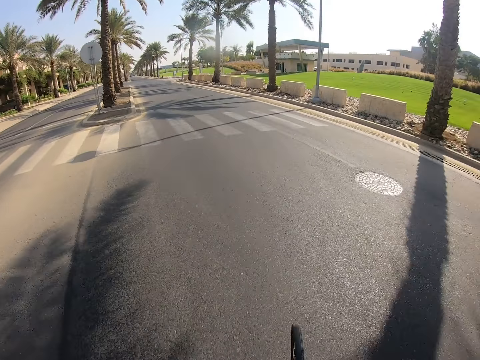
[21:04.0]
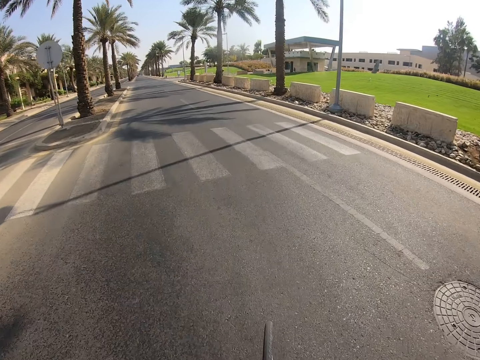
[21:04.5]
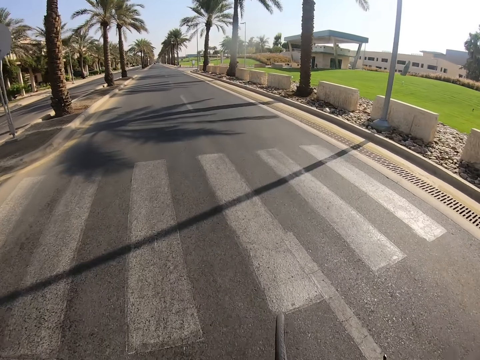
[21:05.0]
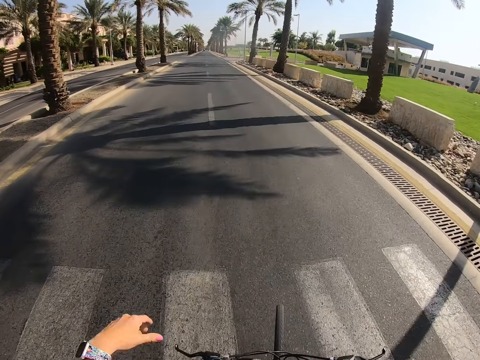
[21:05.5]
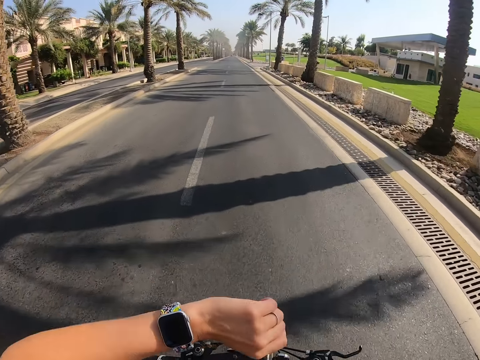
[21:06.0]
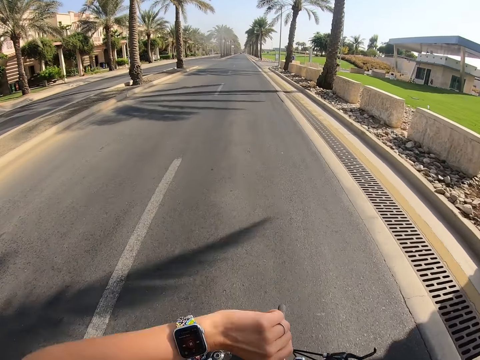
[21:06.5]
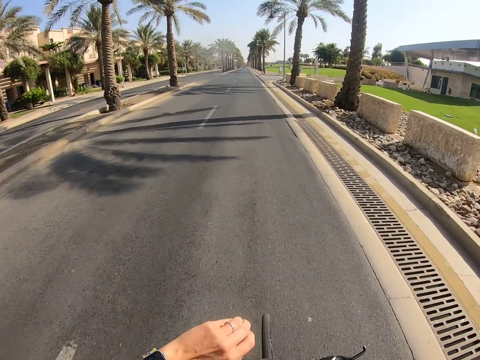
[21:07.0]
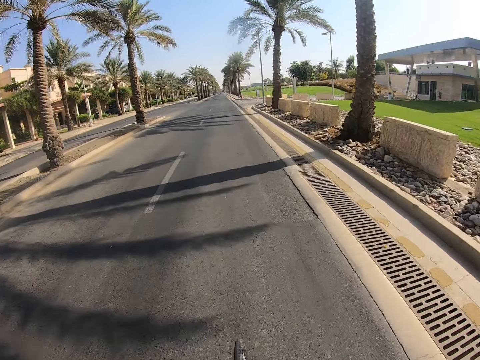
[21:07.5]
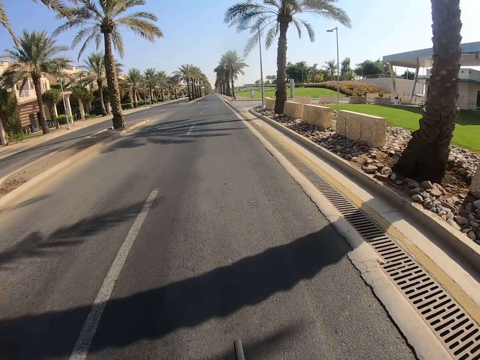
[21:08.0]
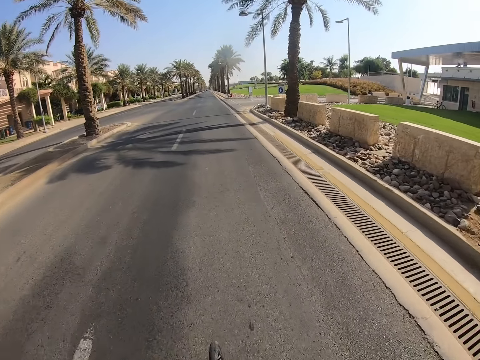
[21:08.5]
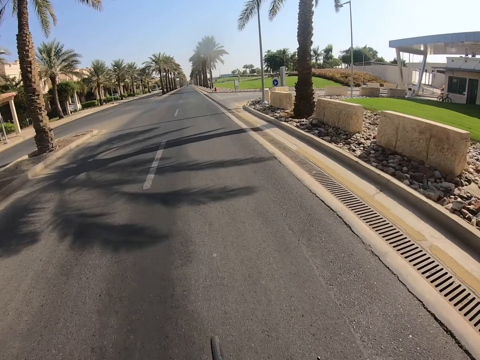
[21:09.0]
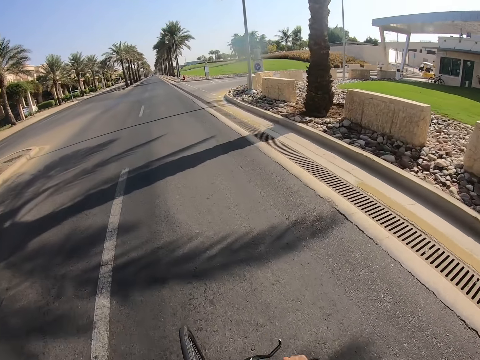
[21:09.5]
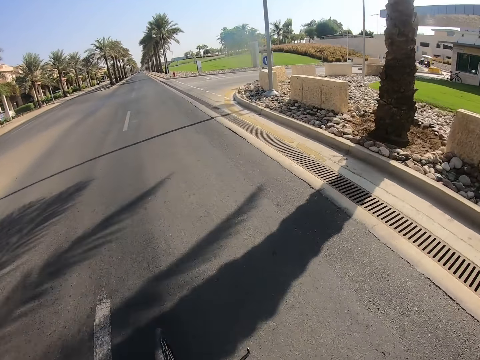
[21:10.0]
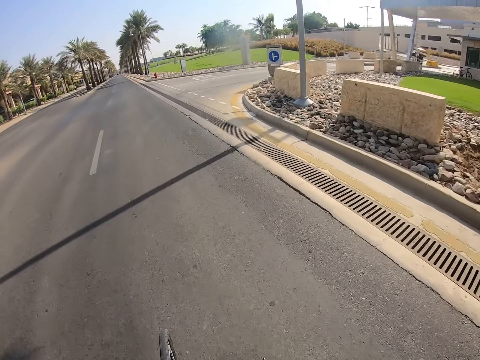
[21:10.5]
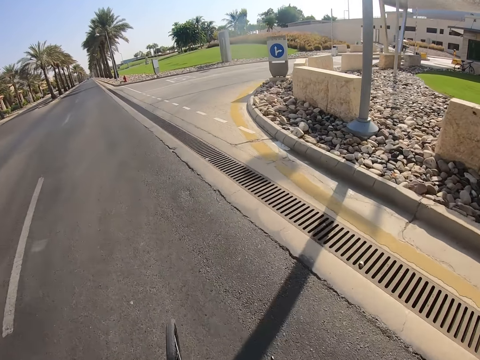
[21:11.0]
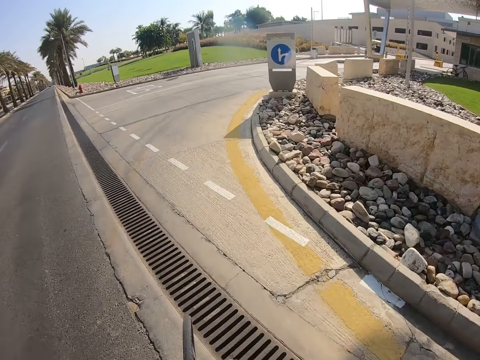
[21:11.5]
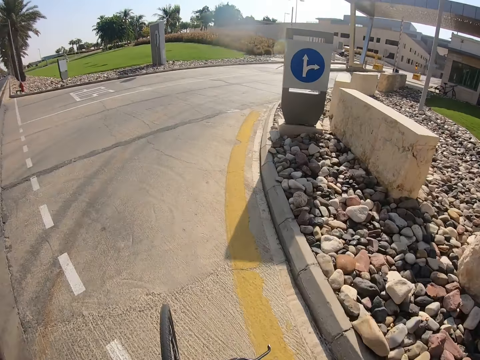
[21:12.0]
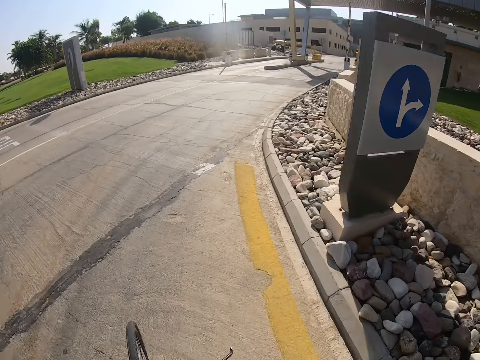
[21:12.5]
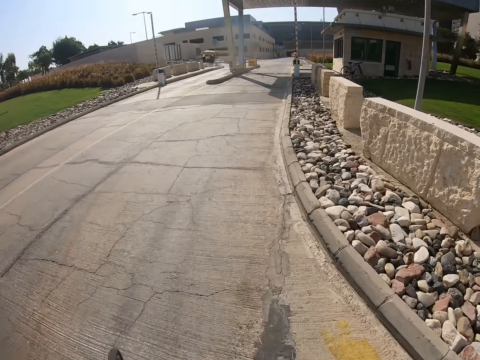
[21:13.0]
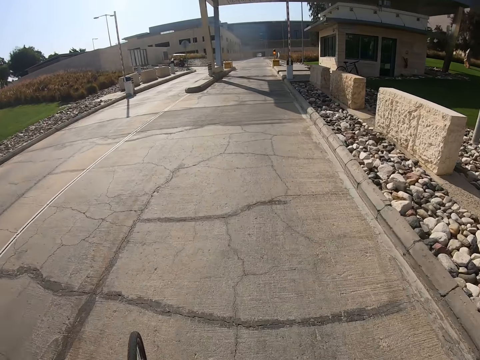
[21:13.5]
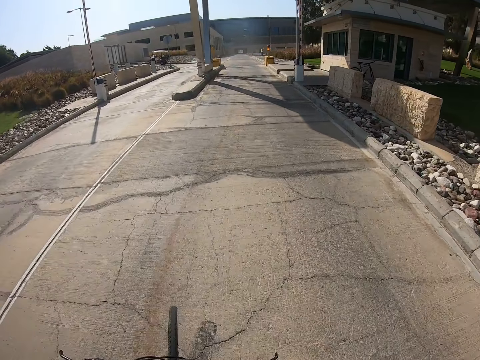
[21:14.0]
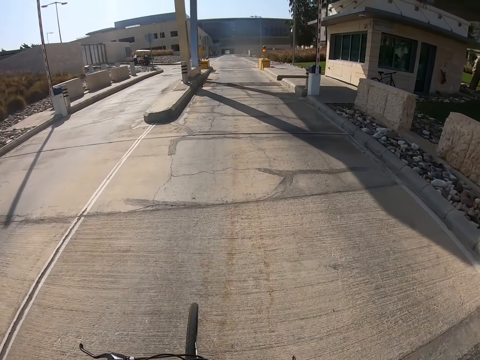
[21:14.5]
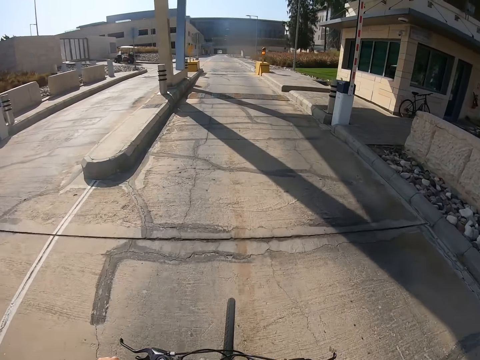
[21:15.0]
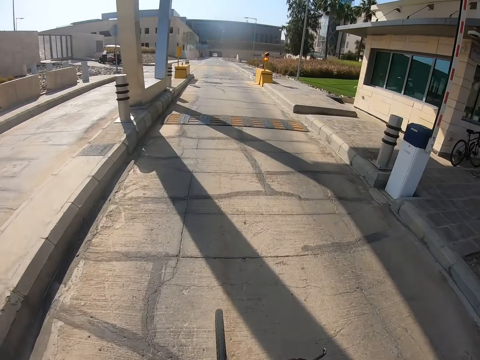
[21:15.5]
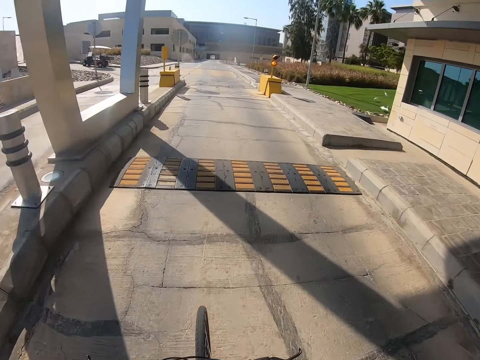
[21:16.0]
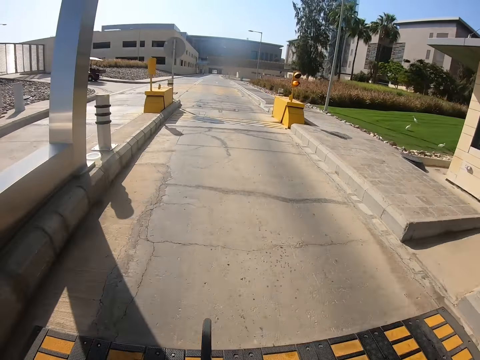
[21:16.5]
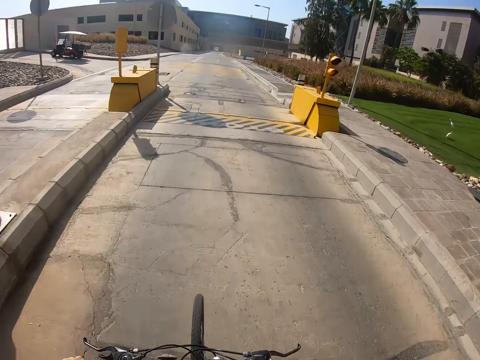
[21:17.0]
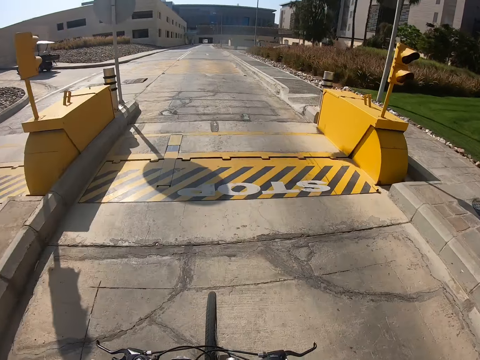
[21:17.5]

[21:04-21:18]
The camera wearer turns the bicycle steering to the left. They ride the bicycle on the road. They look at the watch. They are cycling. They turn the bicycle steering to the right.

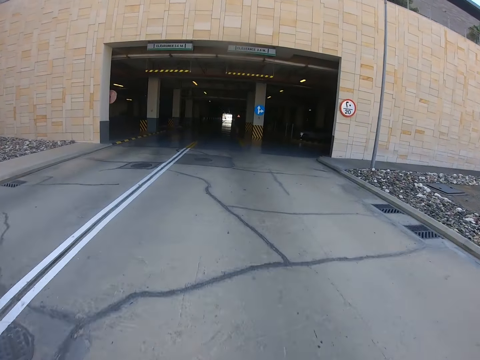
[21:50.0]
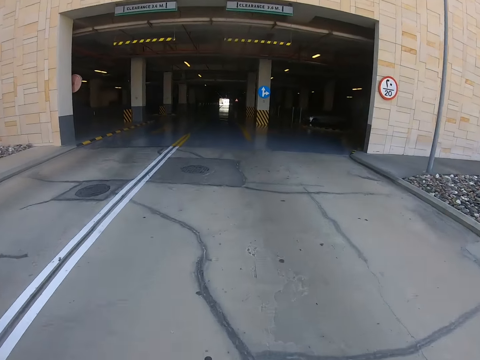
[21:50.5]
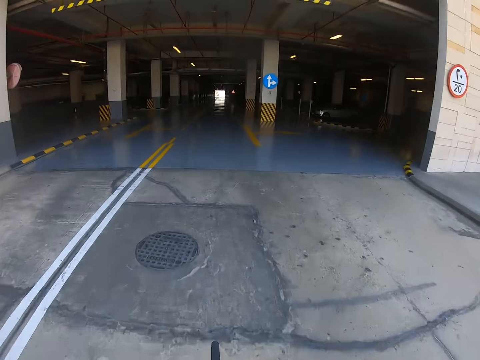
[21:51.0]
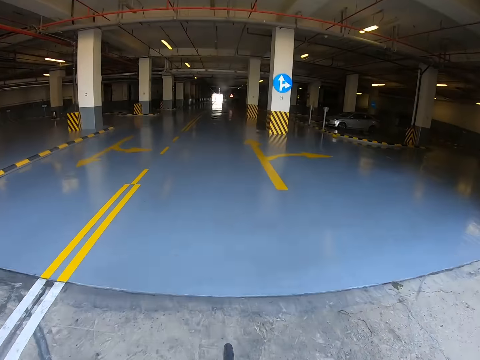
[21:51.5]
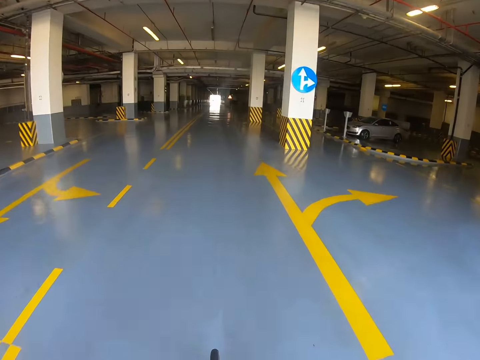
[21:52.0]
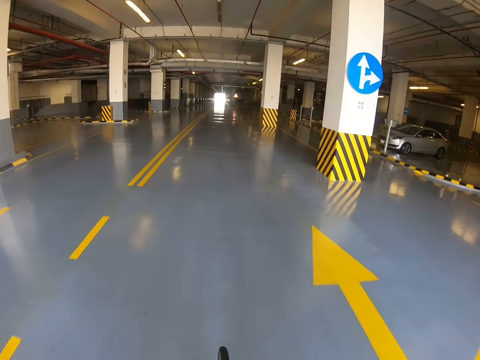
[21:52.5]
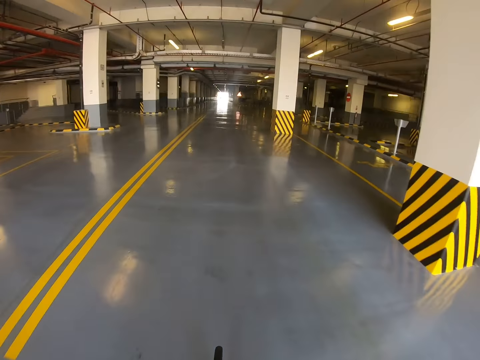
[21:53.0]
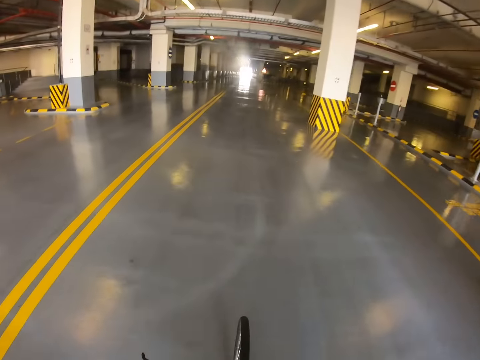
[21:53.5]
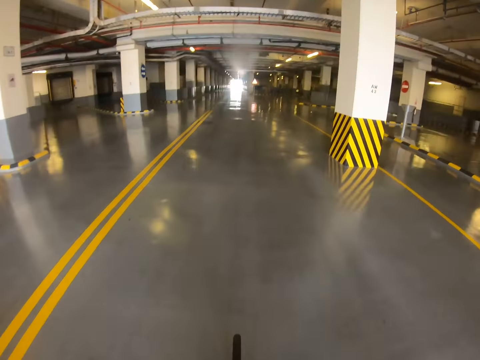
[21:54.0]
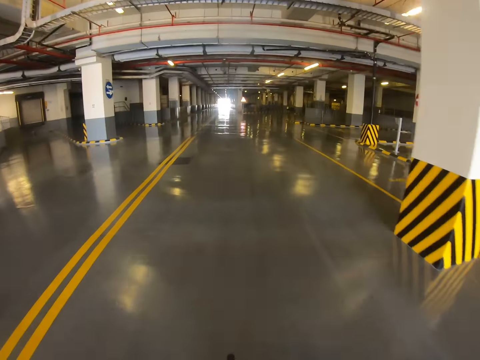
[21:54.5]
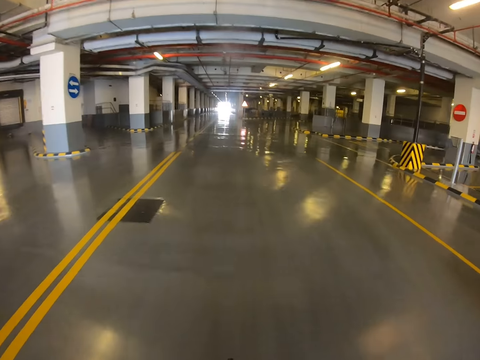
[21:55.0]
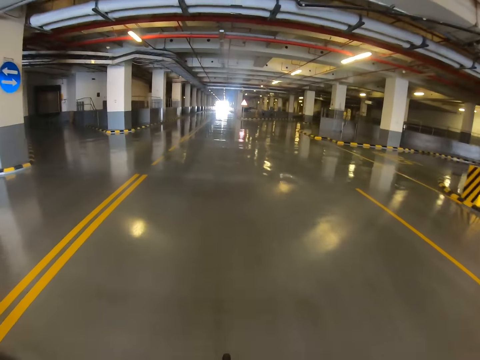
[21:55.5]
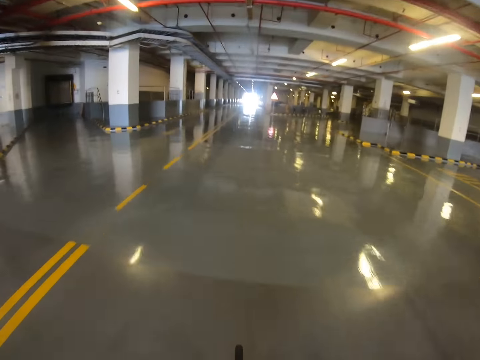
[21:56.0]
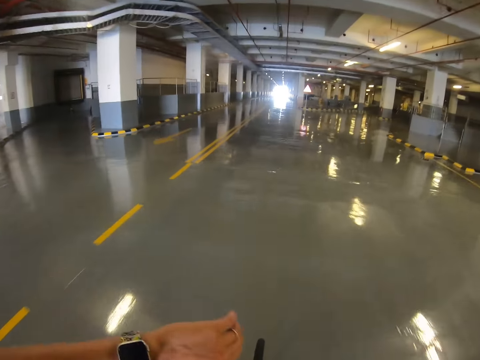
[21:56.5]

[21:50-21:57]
The camera wearer is cycling and enters the basement parking.

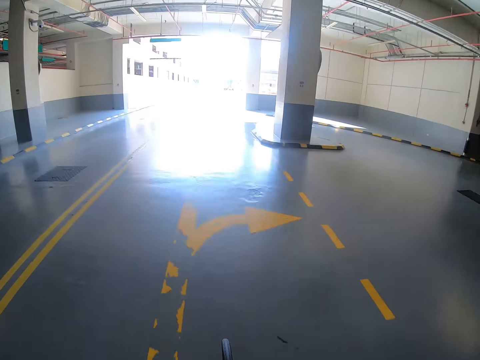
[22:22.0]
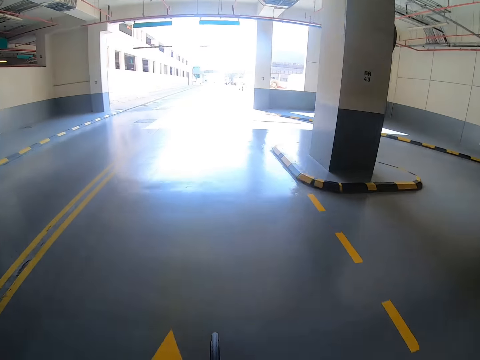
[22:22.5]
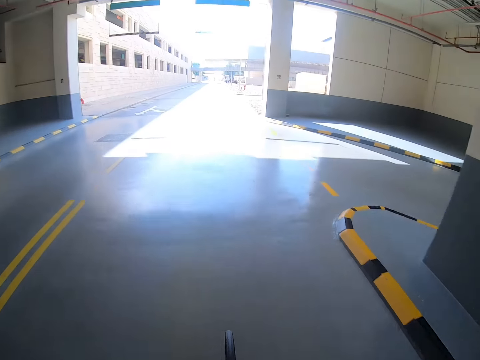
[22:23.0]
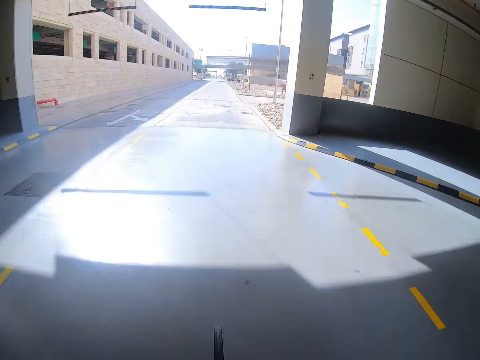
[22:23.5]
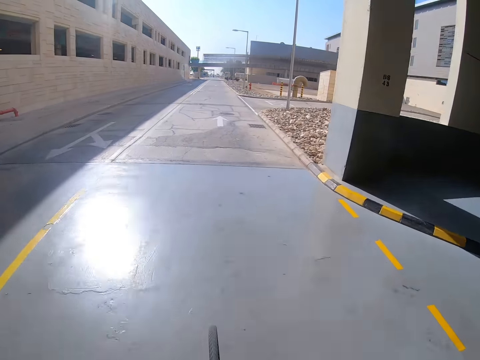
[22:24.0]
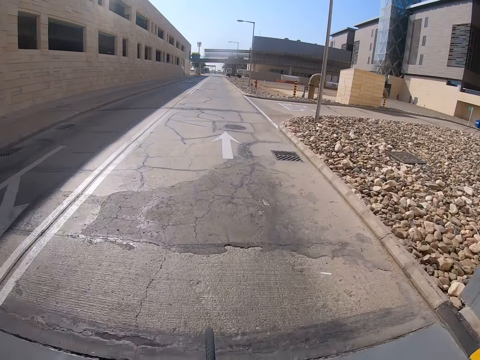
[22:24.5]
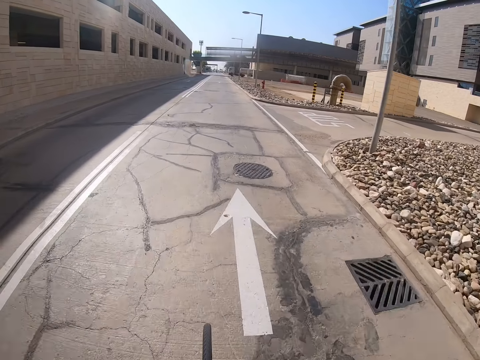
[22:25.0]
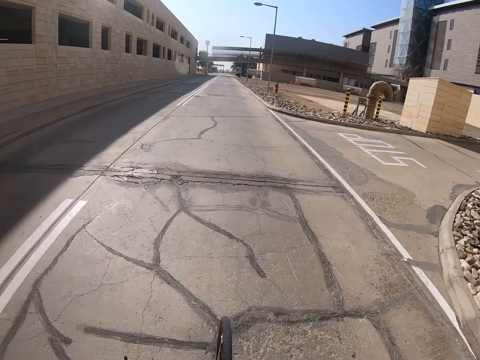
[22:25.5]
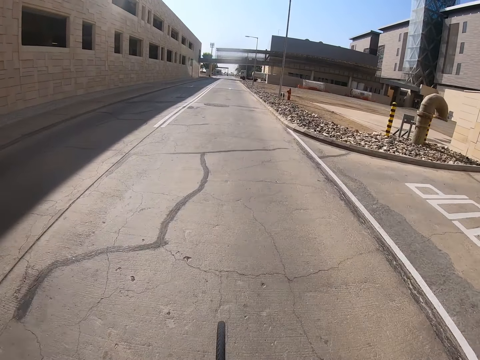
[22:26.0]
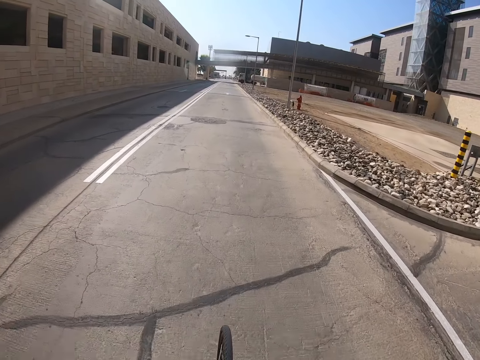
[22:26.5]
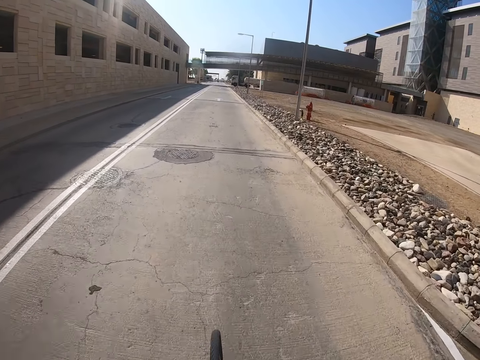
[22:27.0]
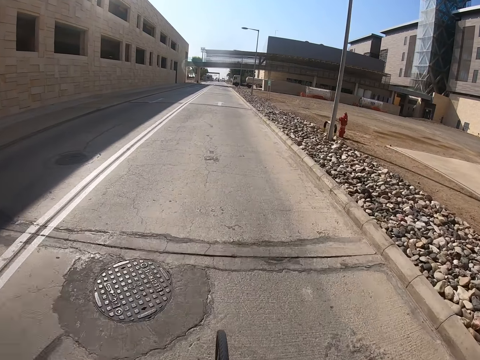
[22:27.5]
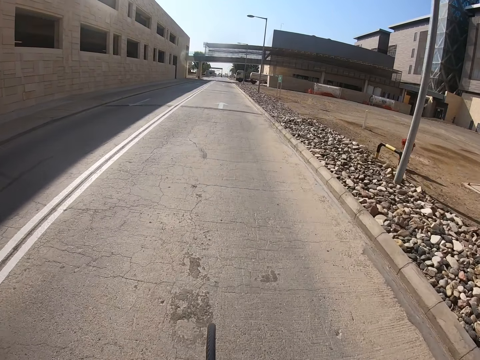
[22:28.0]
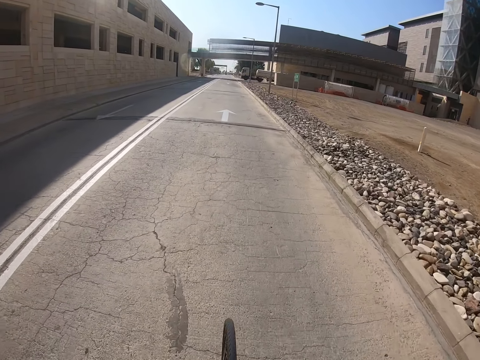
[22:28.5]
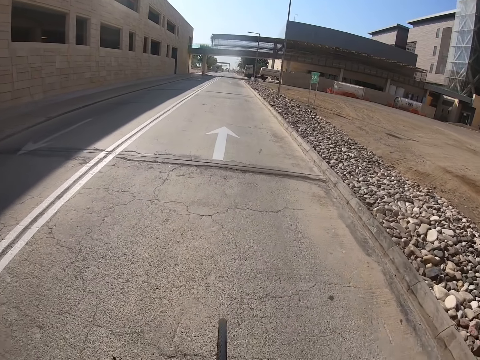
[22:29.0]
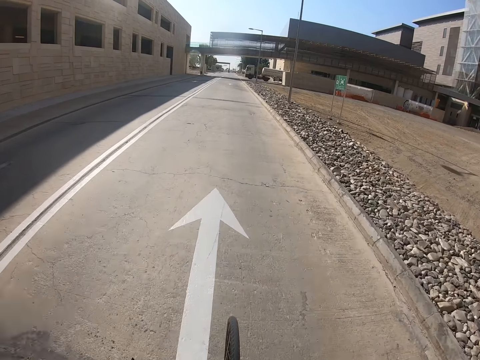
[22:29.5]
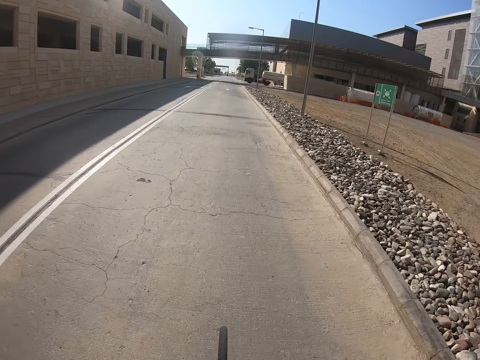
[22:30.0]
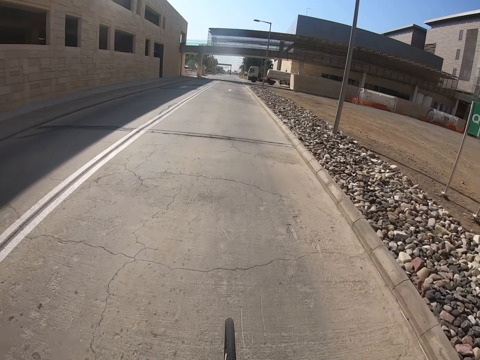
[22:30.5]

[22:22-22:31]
The camera wearer is cycling. They cycle past the basement.
